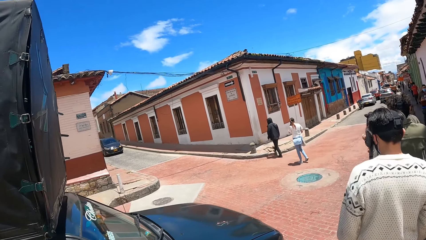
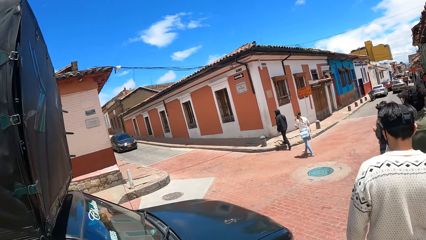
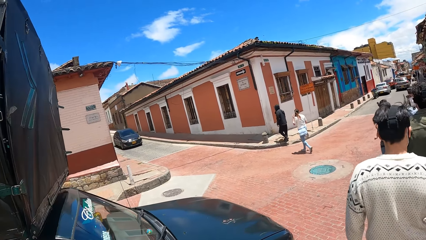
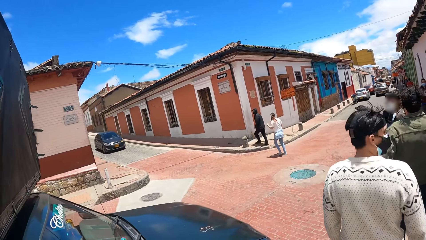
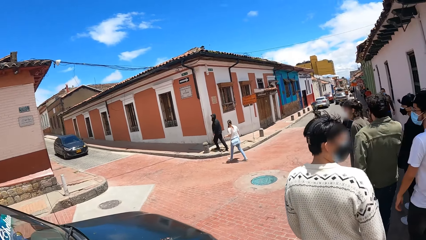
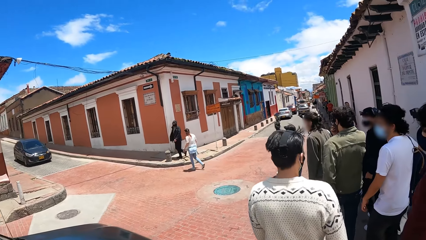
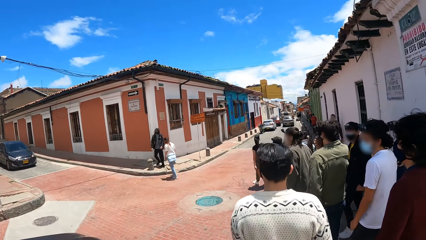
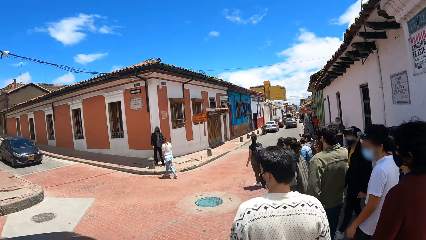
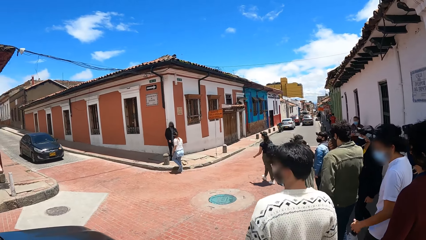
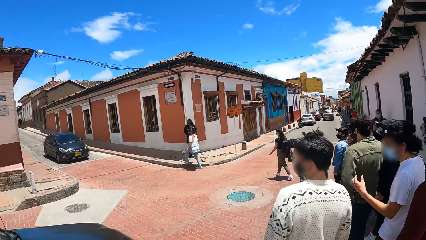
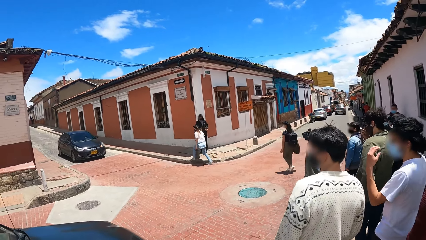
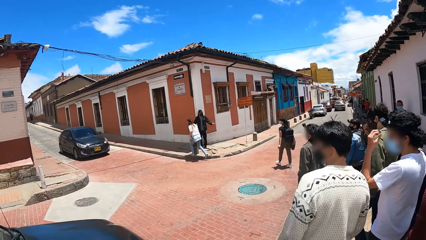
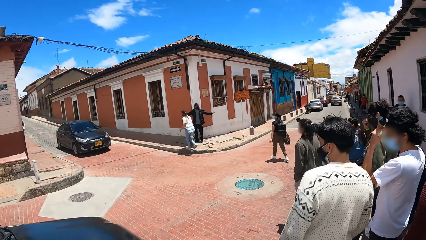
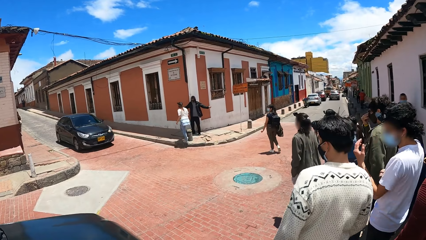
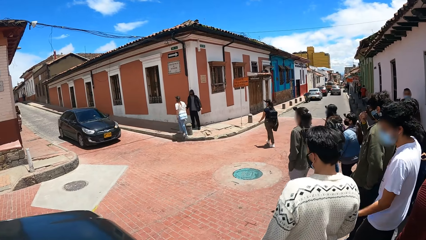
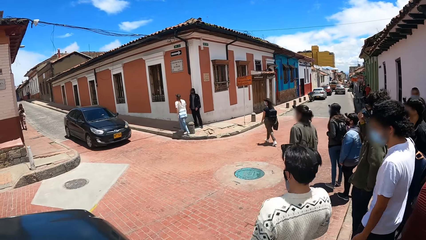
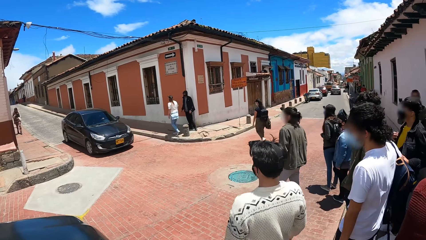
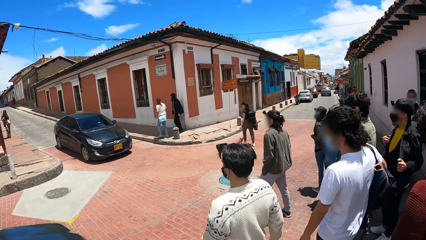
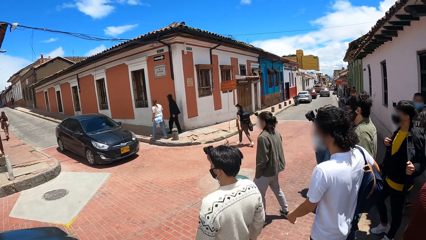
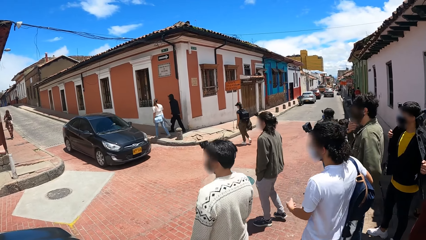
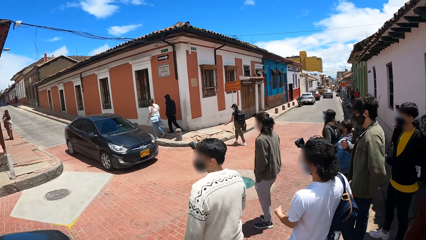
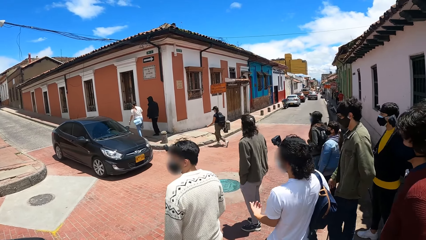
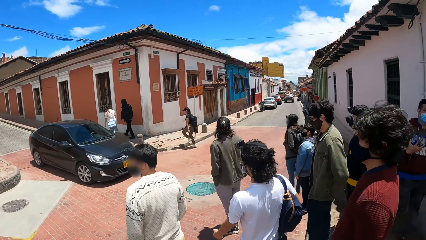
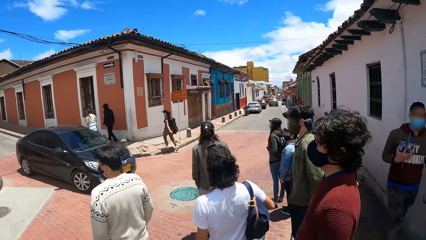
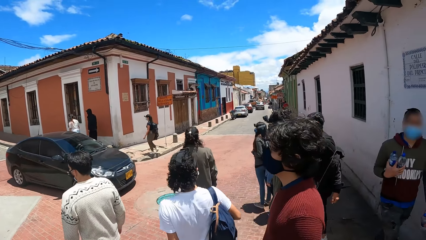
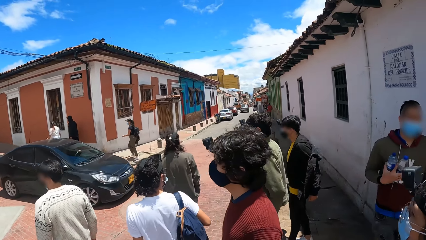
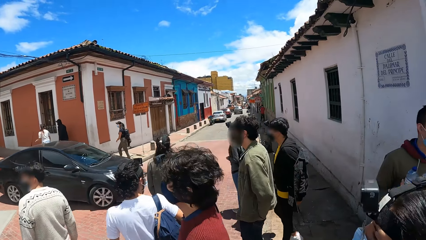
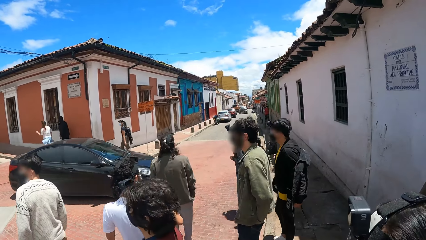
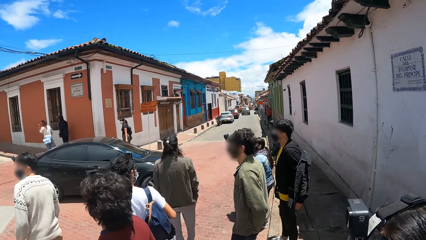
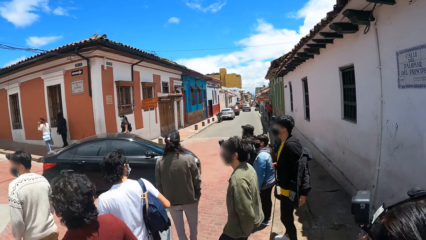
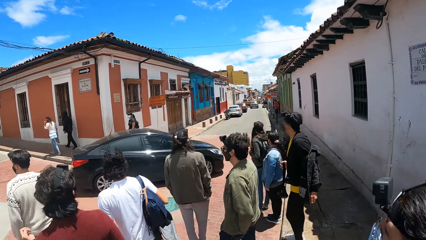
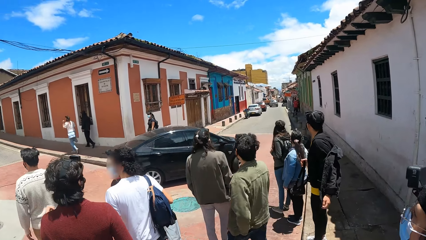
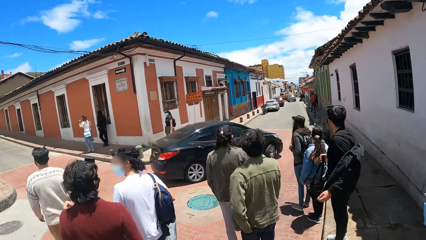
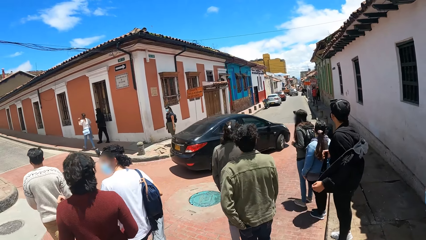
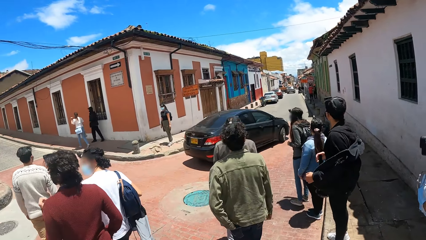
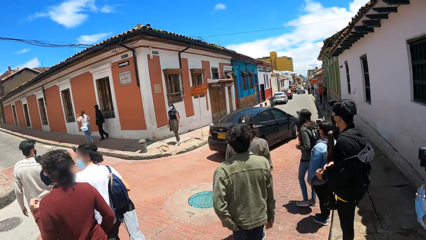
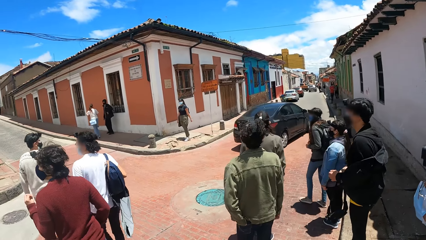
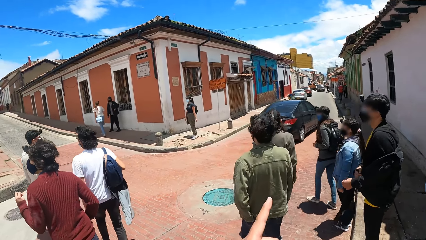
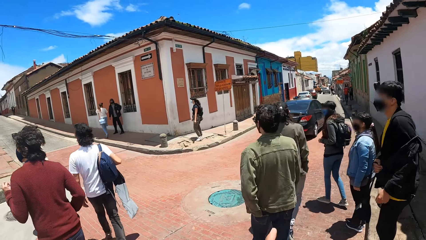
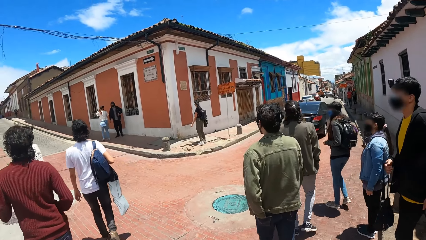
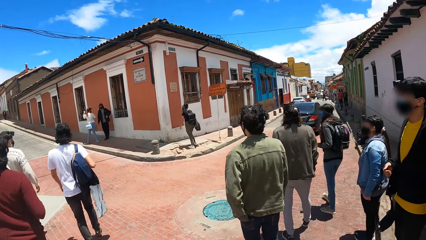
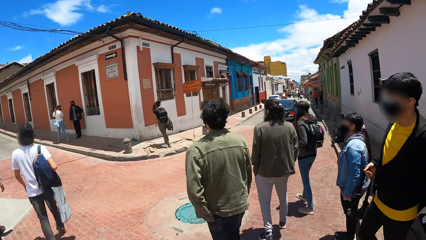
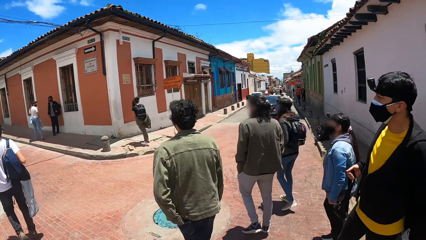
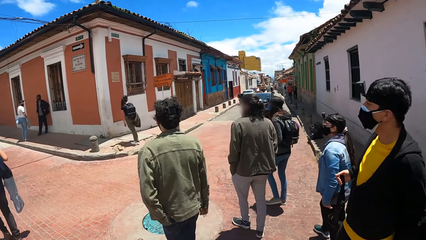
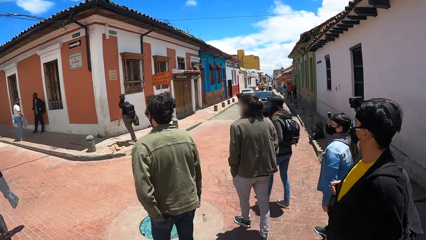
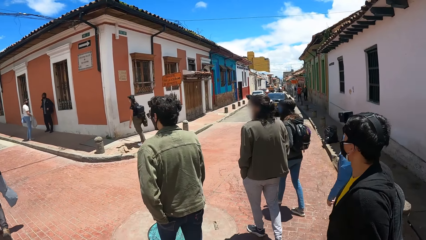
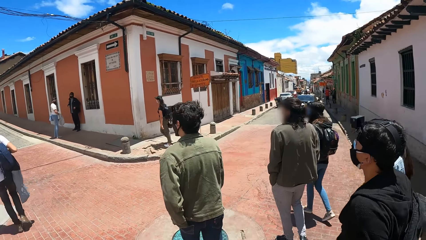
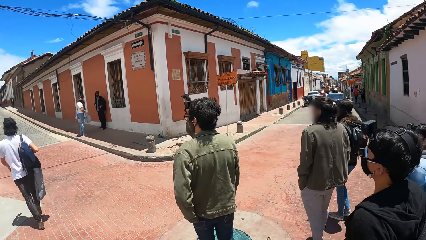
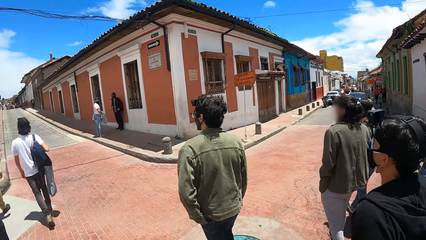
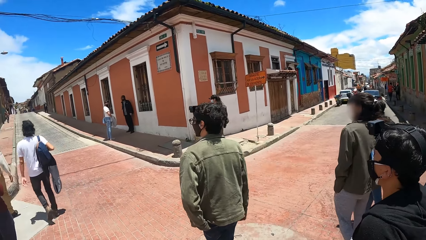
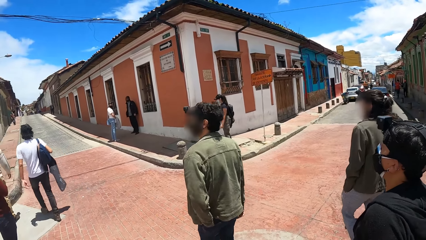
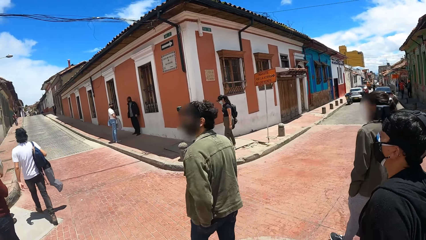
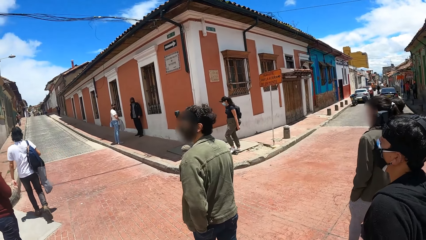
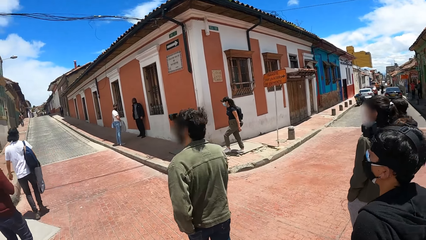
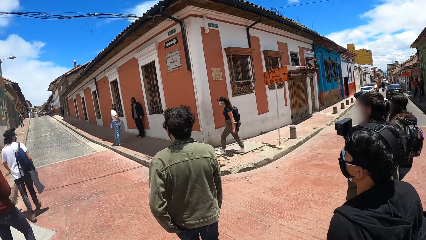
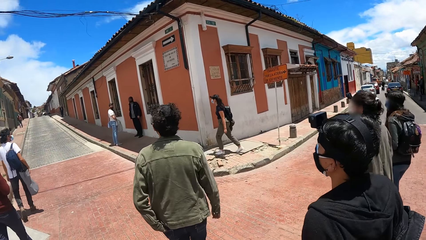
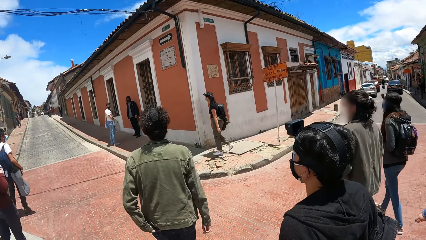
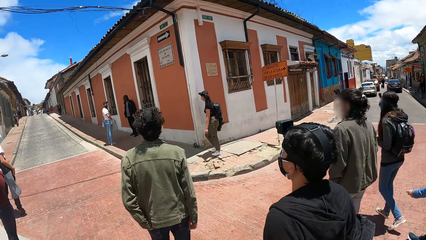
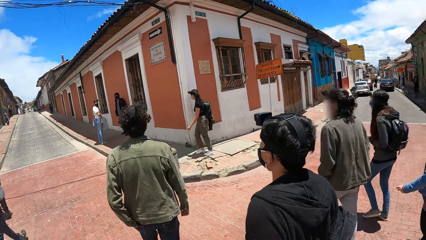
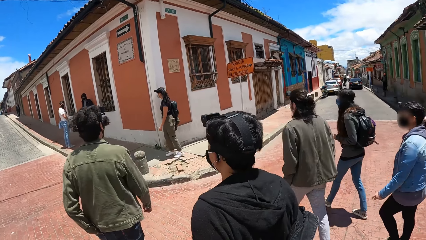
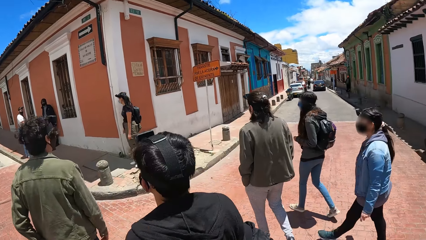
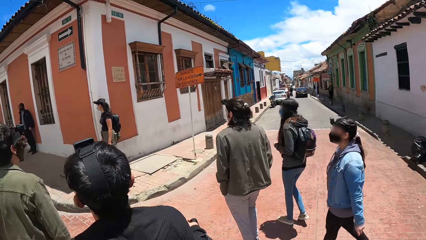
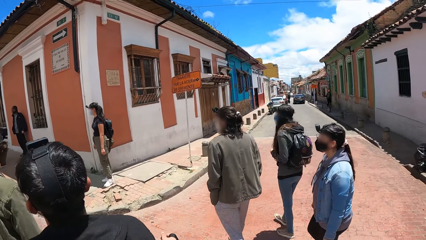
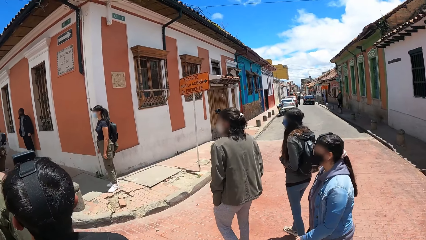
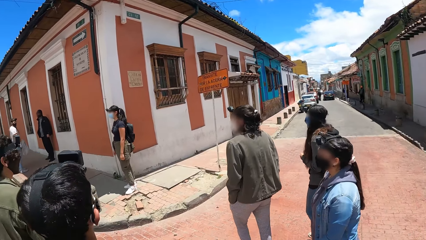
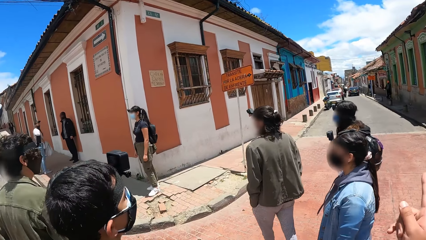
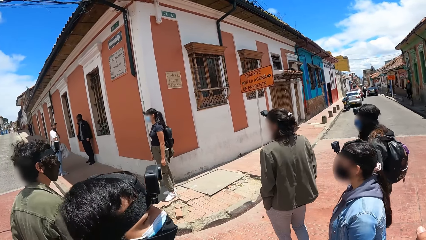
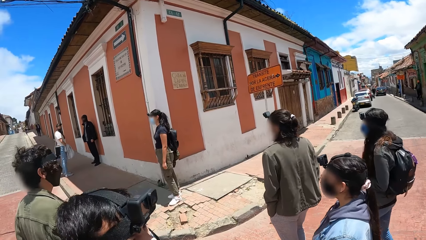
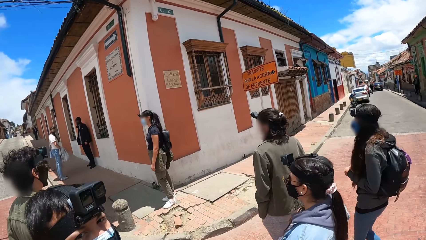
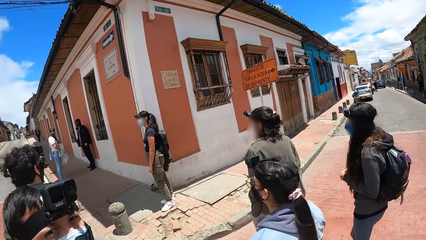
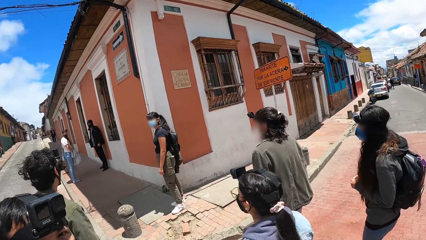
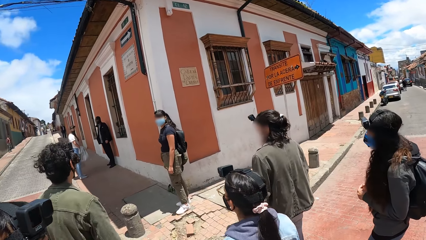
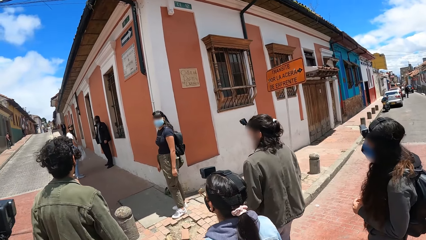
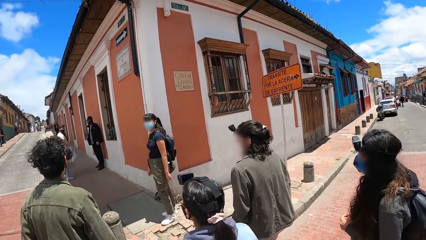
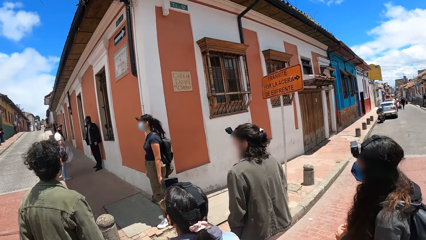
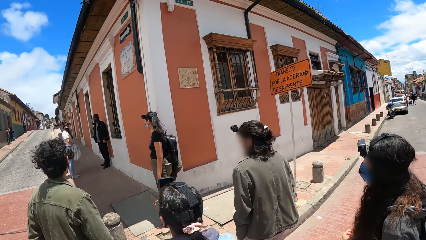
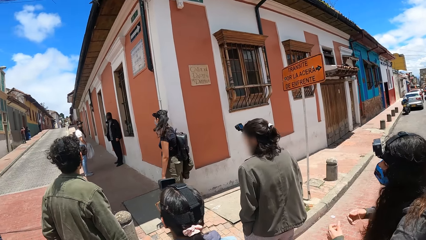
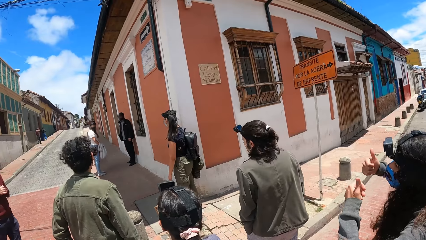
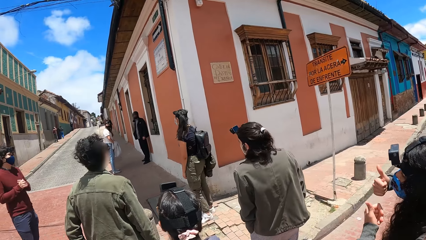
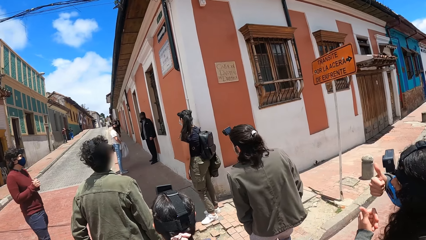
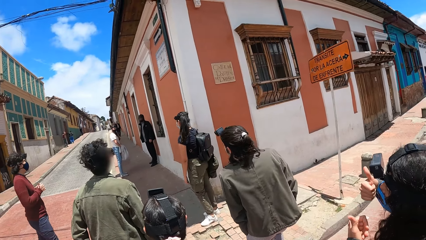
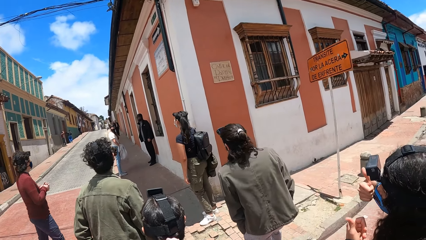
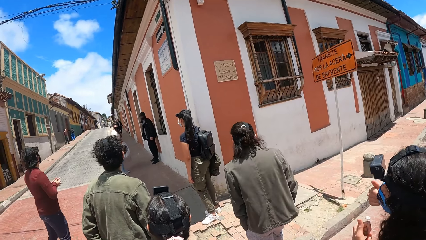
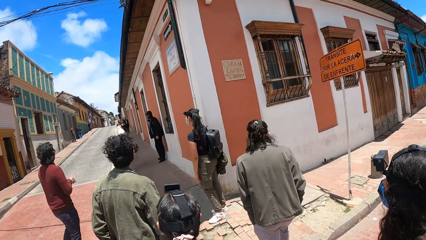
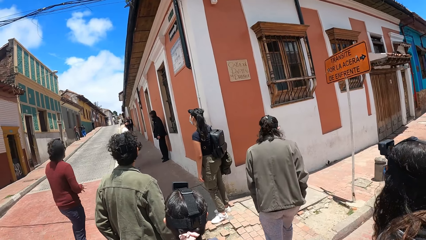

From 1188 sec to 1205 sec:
The camera wearer stops for a while. They cross the road on the junction.
